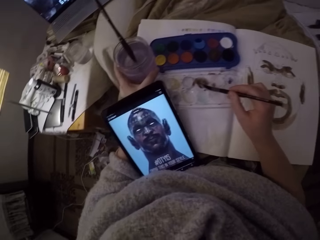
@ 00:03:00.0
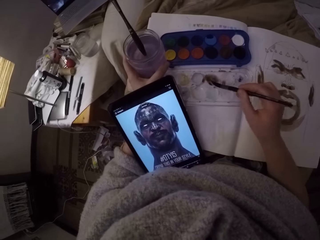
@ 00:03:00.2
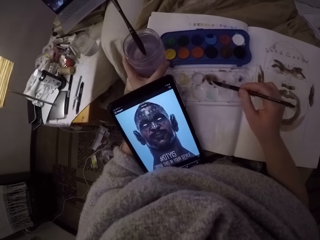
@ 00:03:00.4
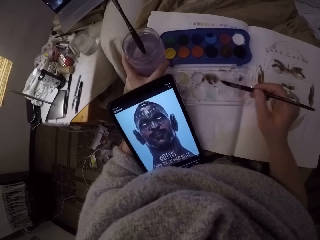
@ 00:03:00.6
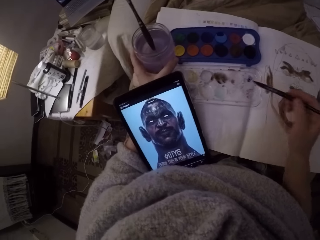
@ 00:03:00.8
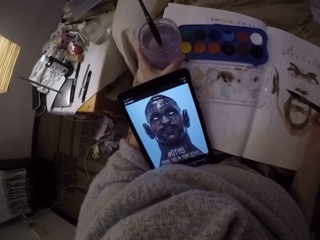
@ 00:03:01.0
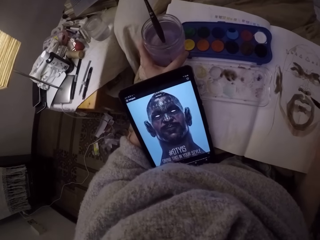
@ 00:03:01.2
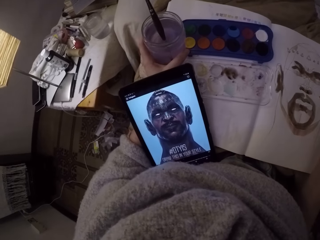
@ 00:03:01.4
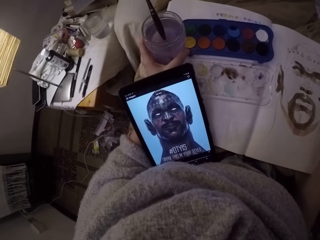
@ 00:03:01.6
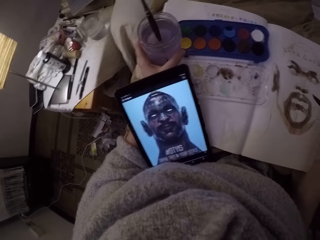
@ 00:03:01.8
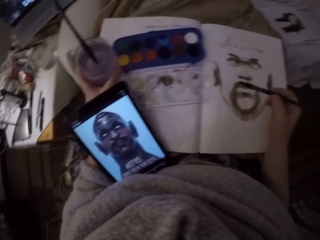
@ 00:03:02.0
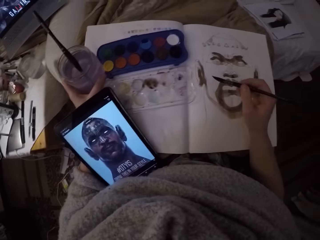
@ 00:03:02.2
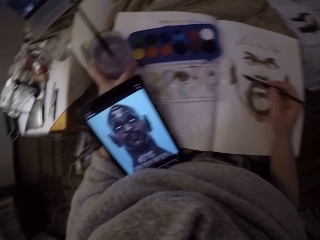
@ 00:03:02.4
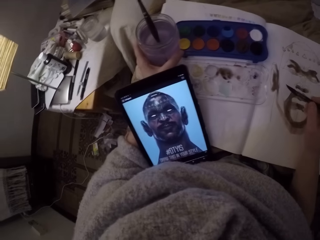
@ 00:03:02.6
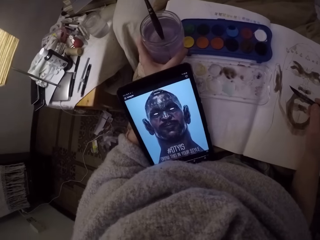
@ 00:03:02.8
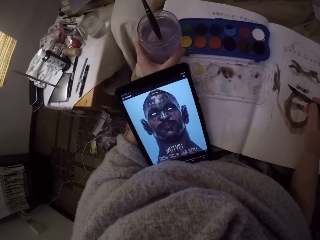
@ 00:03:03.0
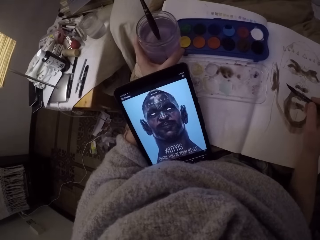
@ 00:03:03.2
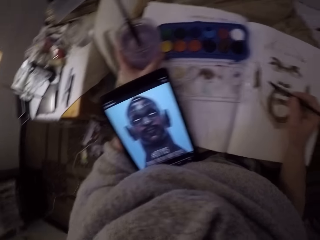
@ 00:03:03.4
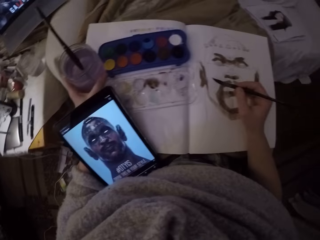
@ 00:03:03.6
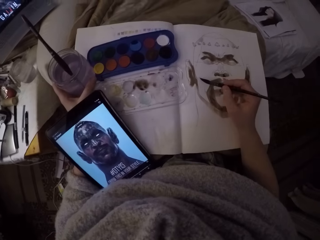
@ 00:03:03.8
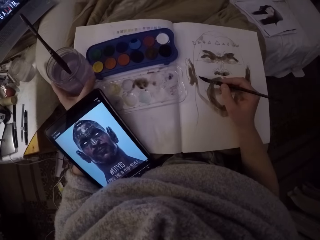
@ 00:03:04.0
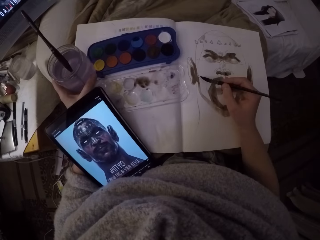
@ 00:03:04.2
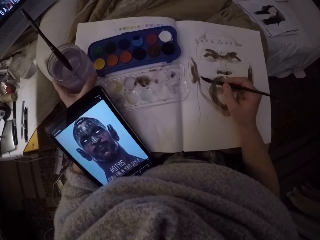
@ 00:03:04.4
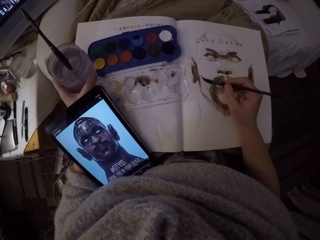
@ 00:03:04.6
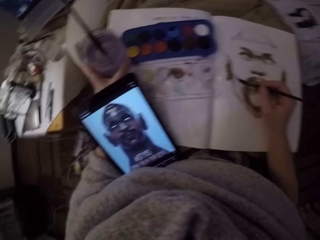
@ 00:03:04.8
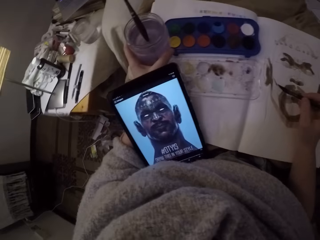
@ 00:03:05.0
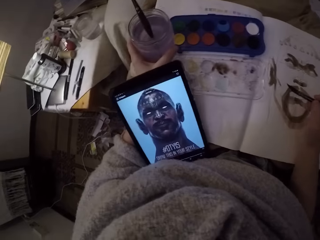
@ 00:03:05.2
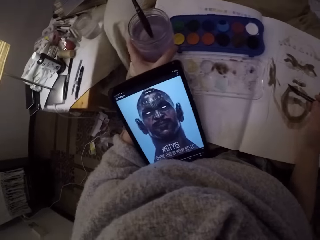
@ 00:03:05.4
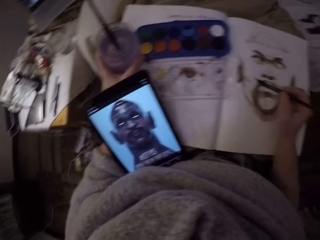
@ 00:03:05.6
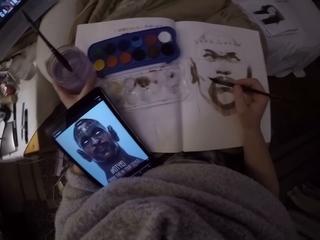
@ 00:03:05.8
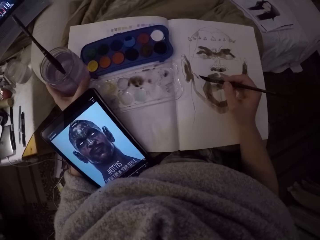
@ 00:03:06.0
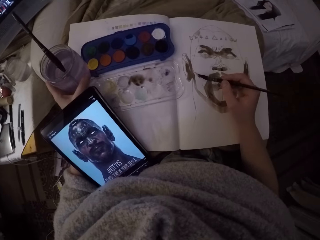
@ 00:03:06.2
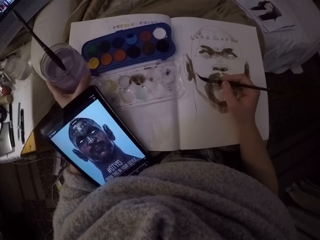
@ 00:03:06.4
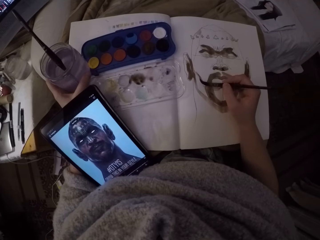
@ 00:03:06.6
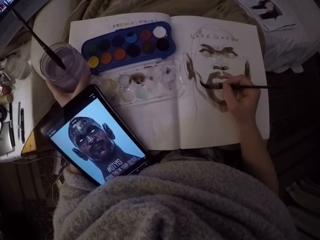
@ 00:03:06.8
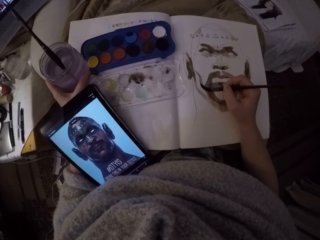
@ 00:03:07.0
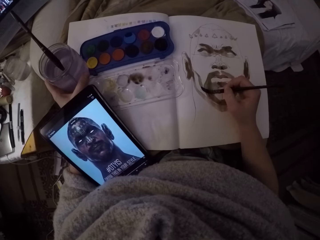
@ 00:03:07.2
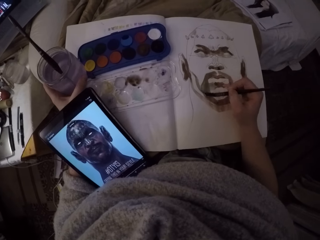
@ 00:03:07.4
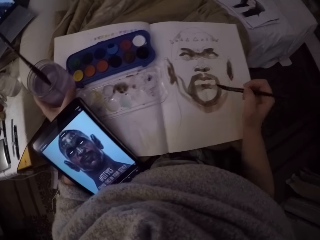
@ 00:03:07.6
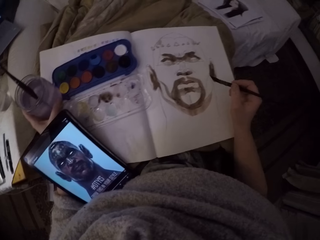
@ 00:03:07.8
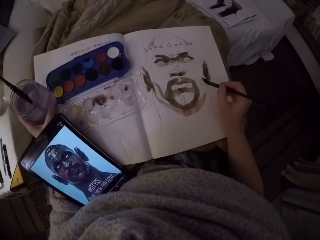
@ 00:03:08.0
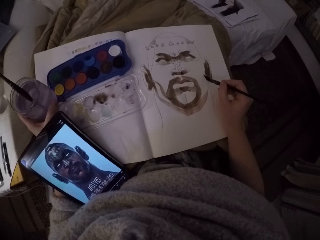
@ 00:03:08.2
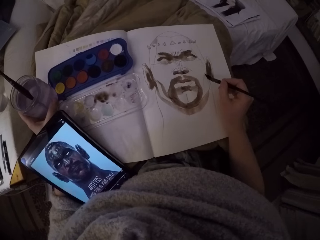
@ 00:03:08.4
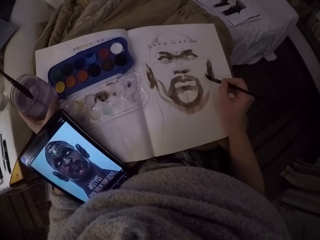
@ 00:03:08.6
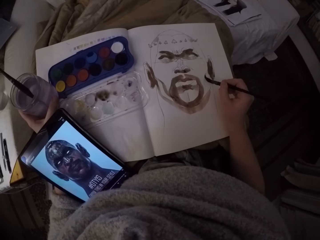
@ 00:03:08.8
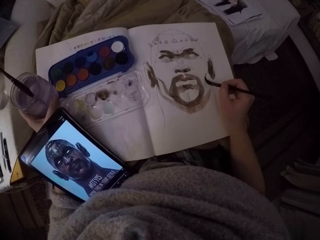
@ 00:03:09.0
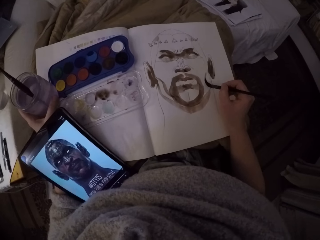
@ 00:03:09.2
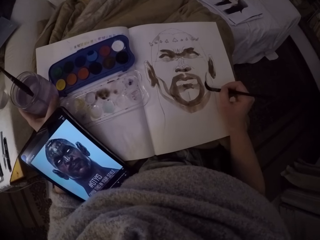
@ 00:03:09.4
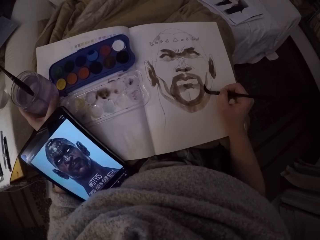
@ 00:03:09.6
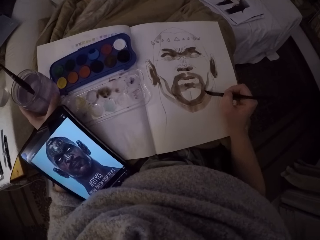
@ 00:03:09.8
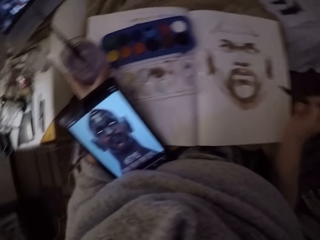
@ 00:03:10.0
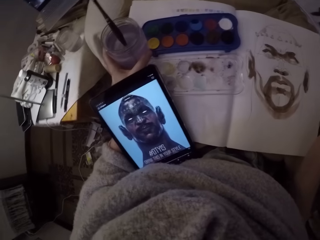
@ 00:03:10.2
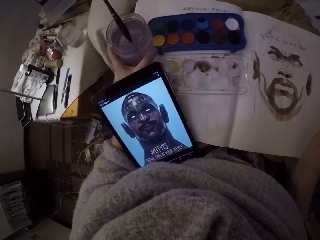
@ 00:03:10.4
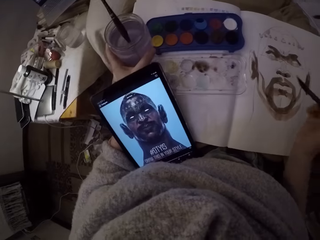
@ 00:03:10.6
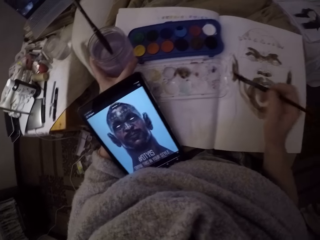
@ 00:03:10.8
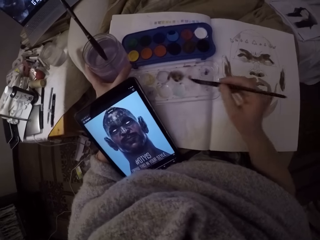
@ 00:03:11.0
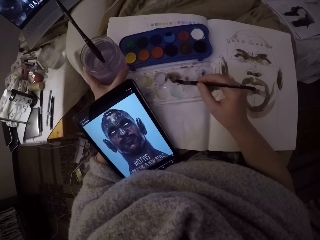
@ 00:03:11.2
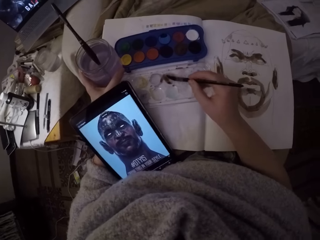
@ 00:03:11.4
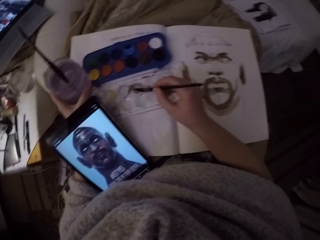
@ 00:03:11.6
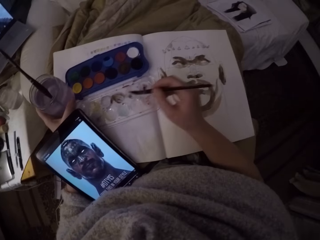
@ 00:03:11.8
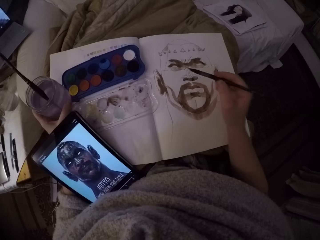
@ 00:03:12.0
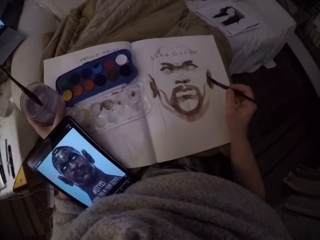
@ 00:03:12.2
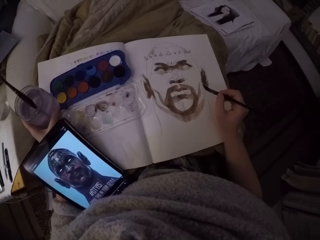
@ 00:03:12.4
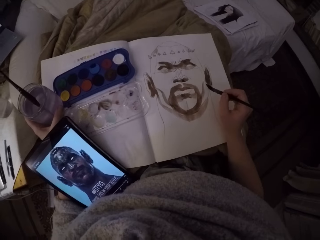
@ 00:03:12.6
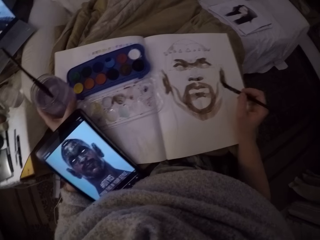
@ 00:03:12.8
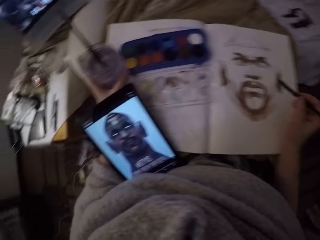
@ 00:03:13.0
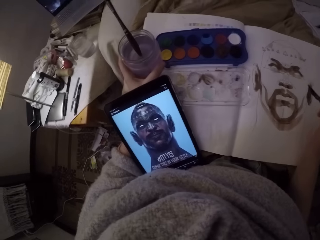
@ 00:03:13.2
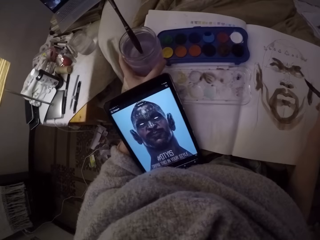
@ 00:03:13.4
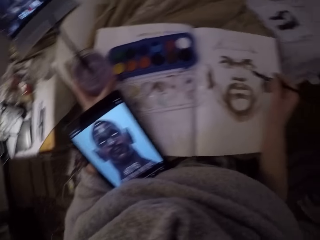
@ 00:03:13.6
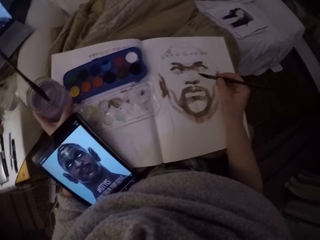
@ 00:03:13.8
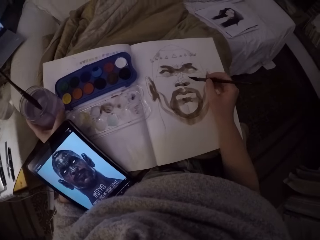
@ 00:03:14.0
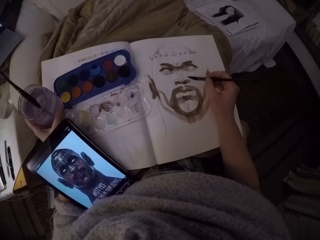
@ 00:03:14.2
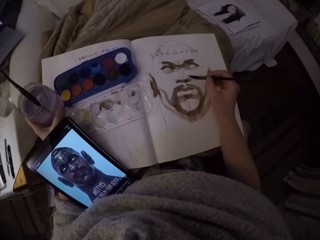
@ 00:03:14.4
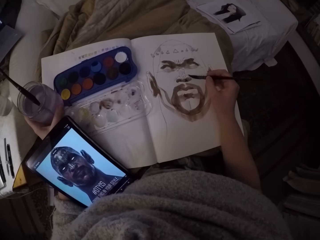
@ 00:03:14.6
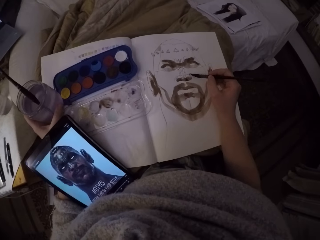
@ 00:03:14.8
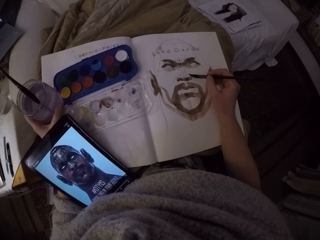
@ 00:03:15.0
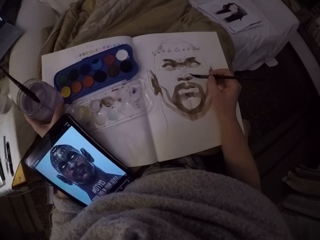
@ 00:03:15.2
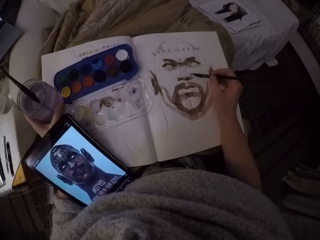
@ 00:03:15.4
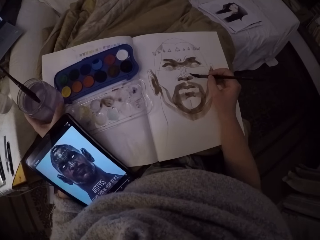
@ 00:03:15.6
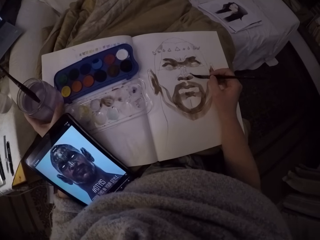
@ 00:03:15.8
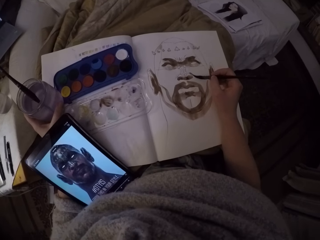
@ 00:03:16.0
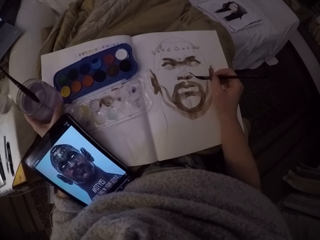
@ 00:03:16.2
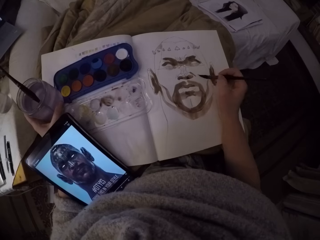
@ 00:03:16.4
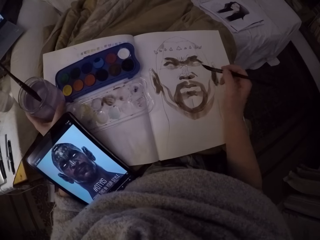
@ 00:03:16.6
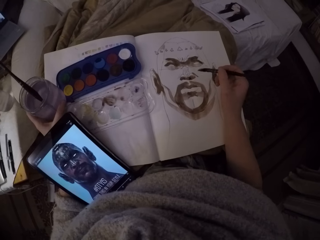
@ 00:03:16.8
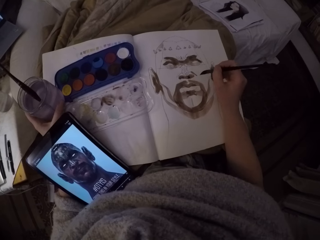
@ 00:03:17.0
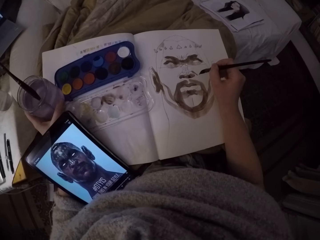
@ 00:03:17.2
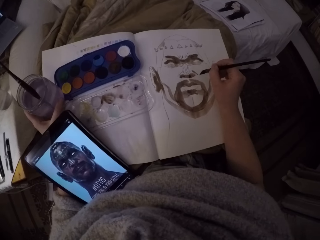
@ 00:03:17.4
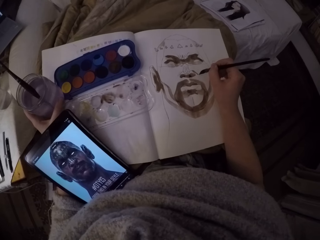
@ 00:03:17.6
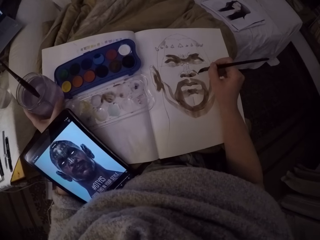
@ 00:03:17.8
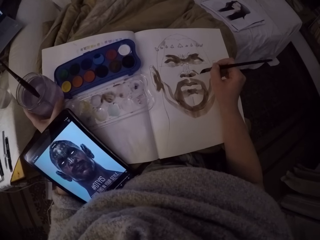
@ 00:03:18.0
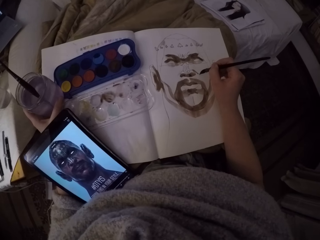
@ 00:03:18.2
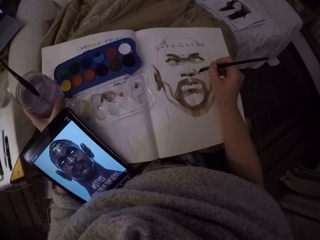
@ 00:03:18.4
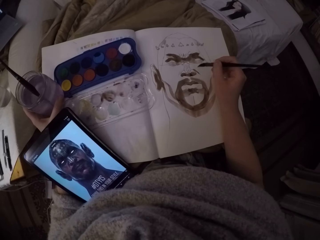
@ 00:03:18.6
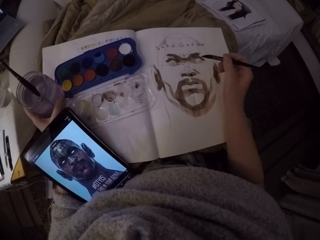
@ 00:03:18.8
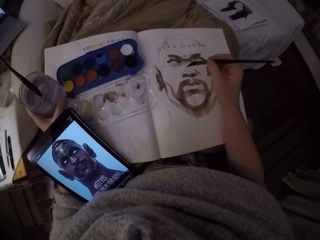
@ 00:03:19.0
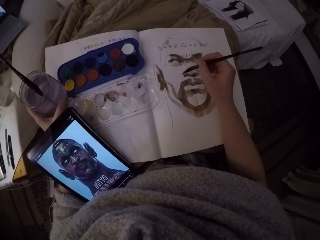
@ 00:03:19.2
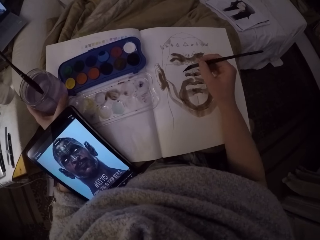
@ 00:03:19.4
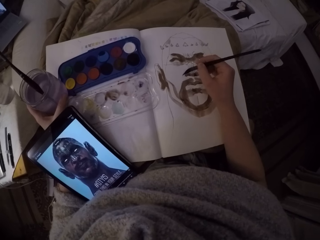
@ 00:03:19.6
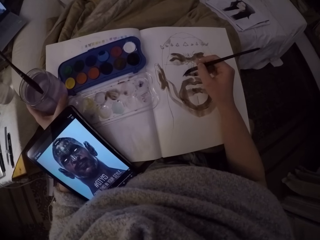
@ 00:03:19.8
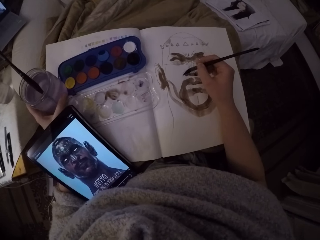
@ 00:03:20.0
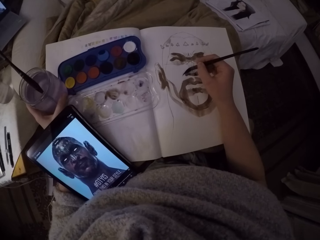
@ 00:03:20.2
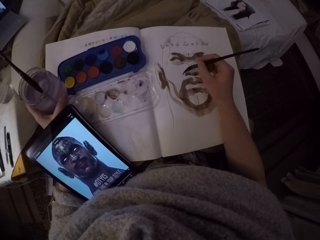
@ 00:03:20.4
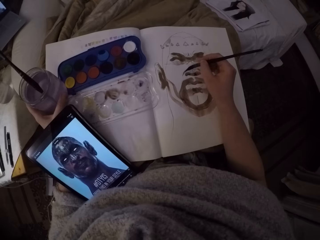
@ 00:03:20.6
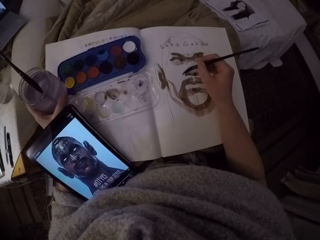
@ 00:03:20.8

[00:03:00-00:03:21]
The camera wearer mixes the brush on the mixer. She moves her right hand back to the sketch. She looks at the sketch. She turns to the reference drawing. She looks back at the sketch. She starts to paint. She looks at the reference drawing. She turns back to the sketch. She paints the sketch. She moves her hand further right on the sketch. She paints the sketch. She looks at her tablet. She moves the paint brush from the sketch. She rubs the paint brush on the paint box. She moves the brush to the mixer. She turns to the sketch. She moves the paint brush to the sketch. She looks at her tablet. She turns back at the sketch. She paints the sketch. She moves her hand back to the point she was painting. She continues to paint. She moves the paint brush to the other side of the sketch. She paints the sketch.
